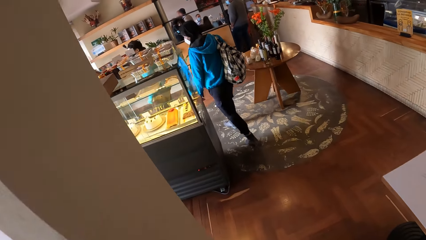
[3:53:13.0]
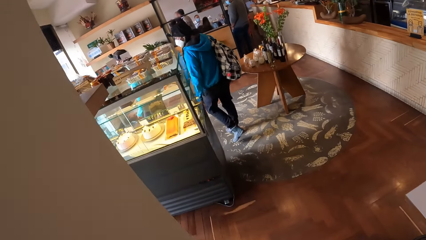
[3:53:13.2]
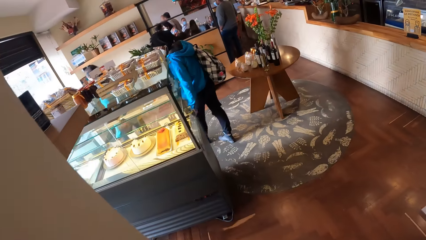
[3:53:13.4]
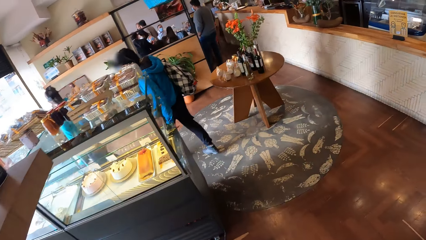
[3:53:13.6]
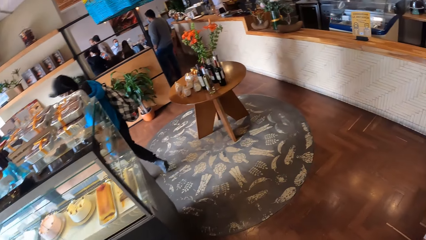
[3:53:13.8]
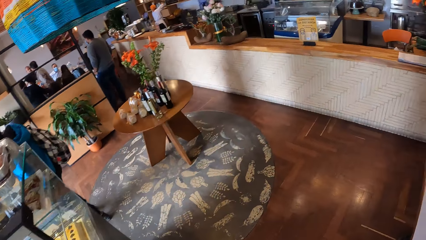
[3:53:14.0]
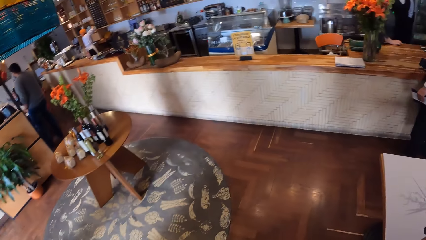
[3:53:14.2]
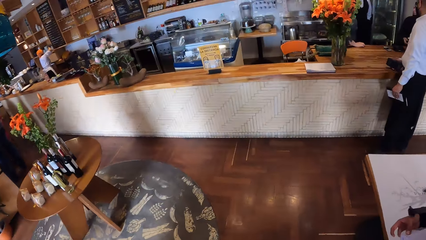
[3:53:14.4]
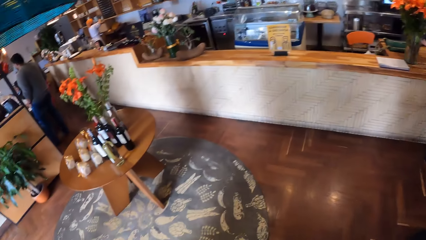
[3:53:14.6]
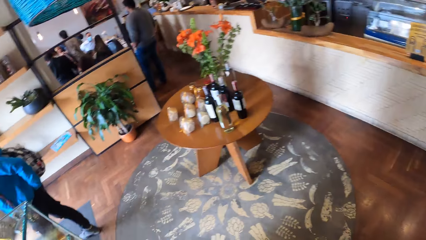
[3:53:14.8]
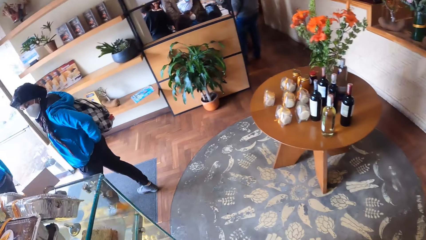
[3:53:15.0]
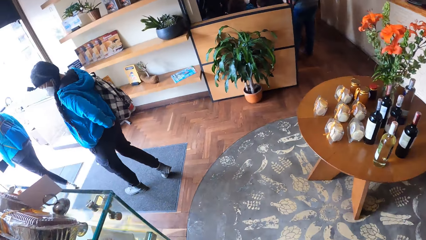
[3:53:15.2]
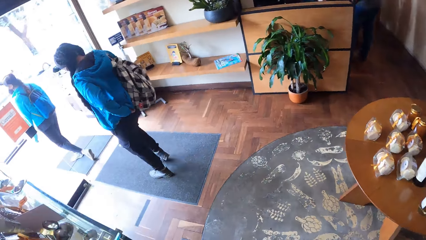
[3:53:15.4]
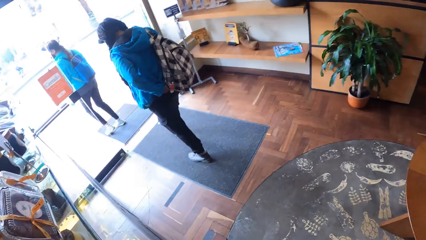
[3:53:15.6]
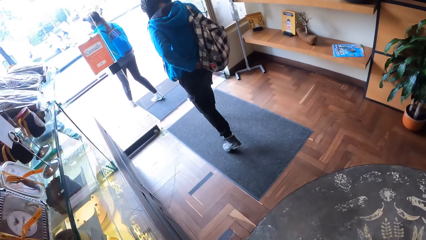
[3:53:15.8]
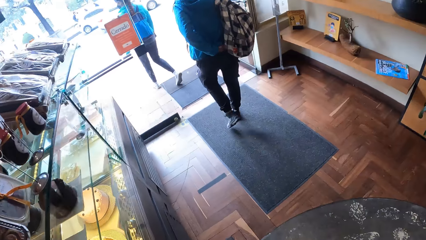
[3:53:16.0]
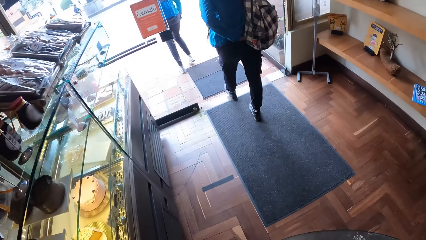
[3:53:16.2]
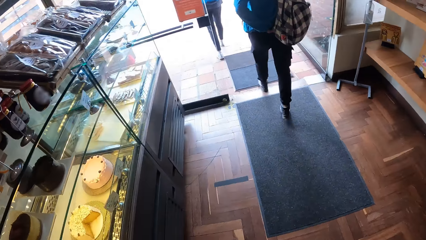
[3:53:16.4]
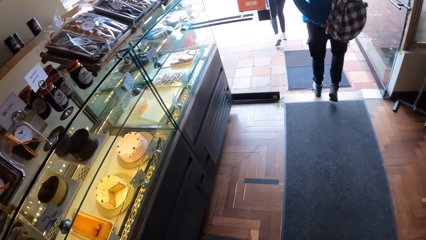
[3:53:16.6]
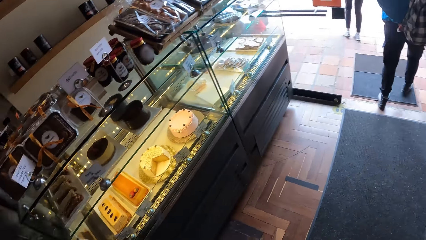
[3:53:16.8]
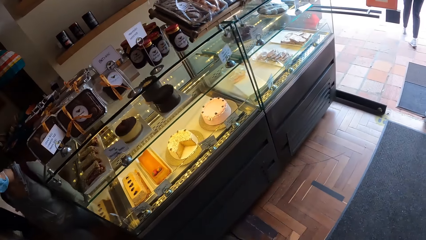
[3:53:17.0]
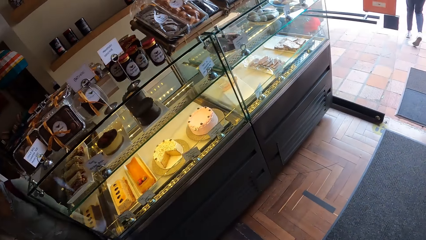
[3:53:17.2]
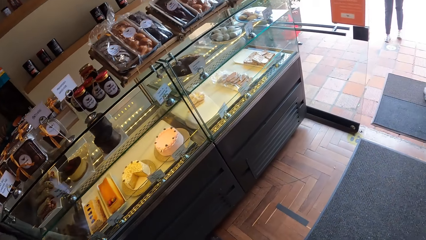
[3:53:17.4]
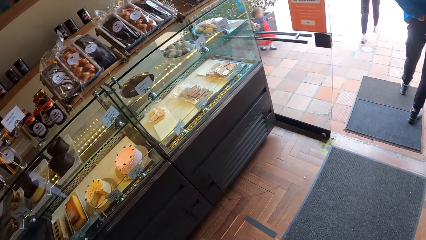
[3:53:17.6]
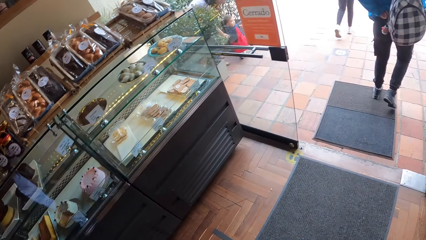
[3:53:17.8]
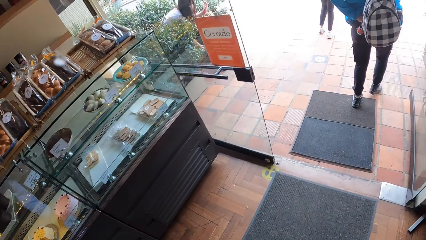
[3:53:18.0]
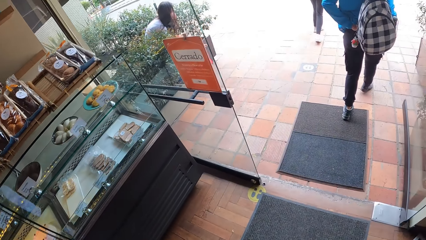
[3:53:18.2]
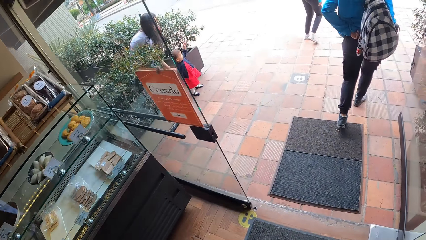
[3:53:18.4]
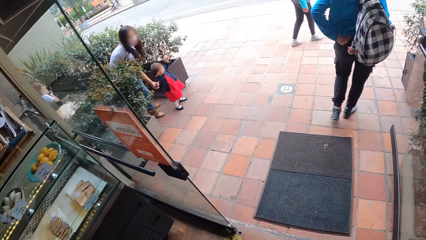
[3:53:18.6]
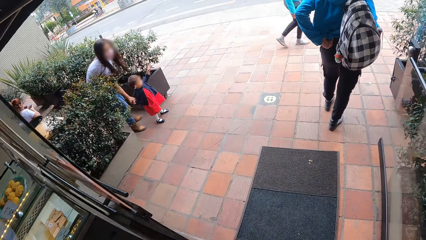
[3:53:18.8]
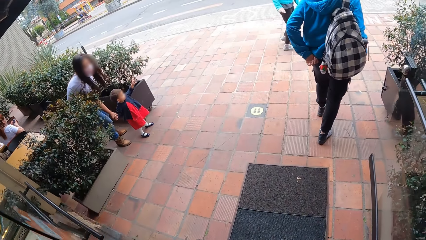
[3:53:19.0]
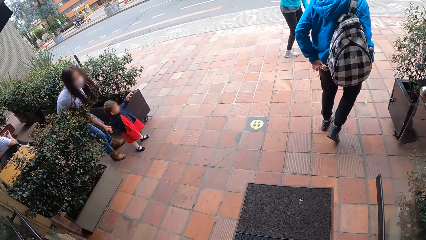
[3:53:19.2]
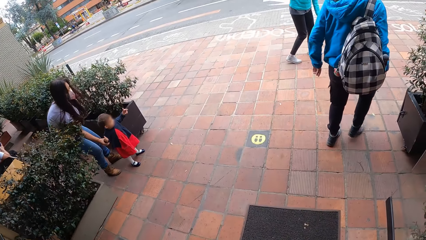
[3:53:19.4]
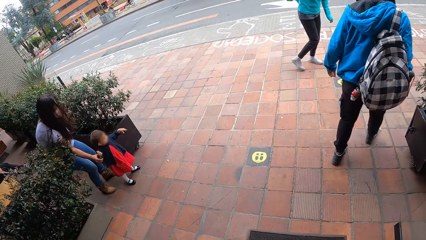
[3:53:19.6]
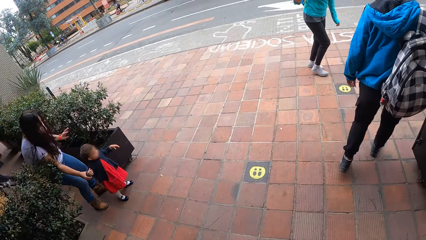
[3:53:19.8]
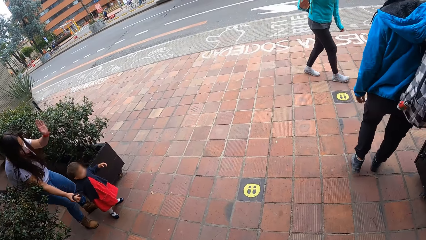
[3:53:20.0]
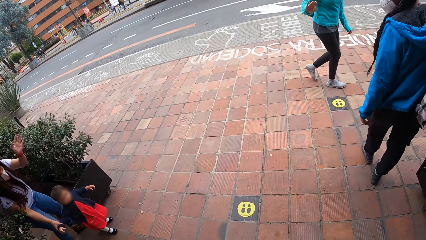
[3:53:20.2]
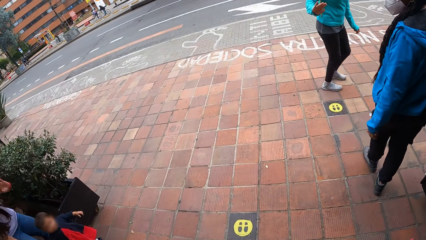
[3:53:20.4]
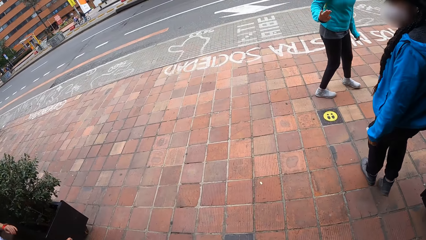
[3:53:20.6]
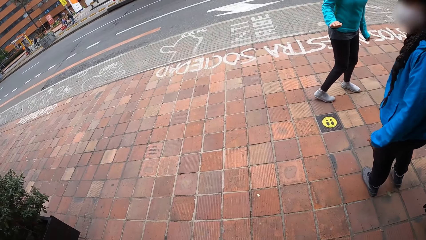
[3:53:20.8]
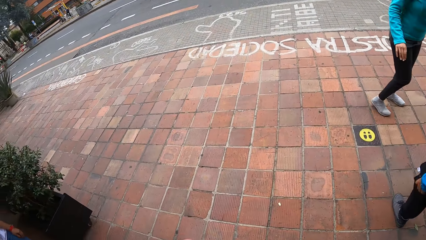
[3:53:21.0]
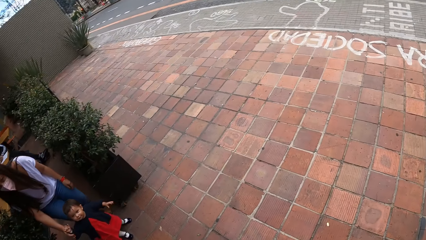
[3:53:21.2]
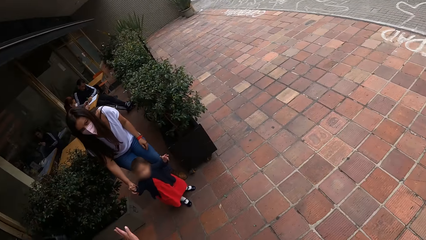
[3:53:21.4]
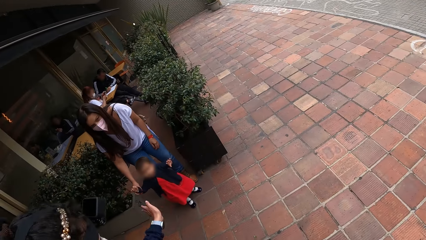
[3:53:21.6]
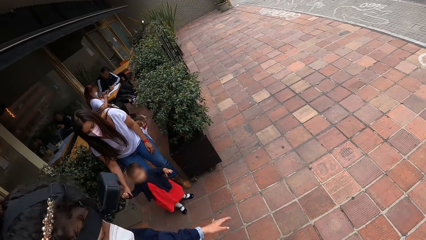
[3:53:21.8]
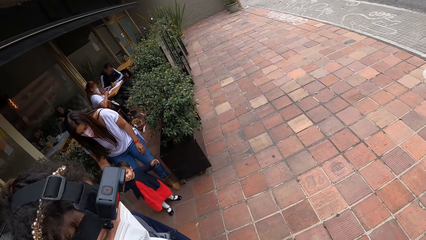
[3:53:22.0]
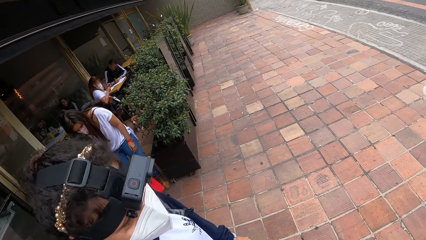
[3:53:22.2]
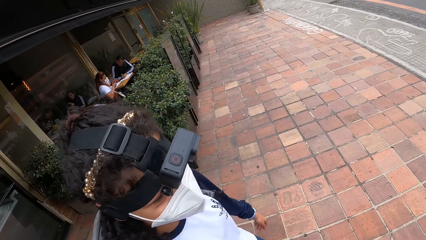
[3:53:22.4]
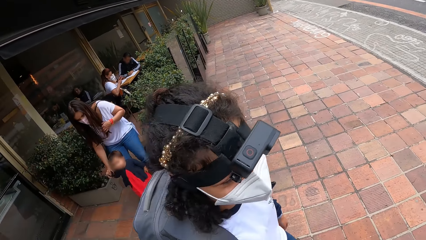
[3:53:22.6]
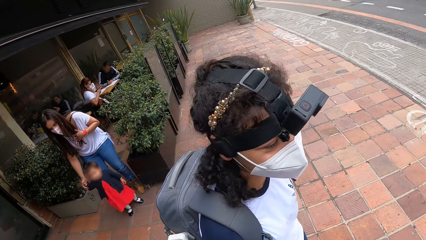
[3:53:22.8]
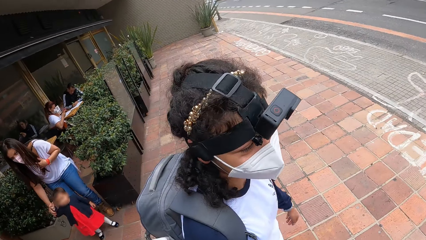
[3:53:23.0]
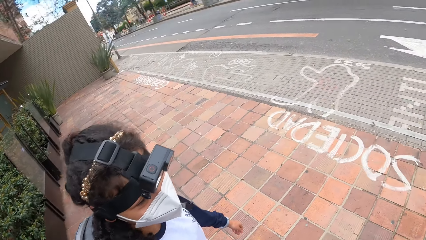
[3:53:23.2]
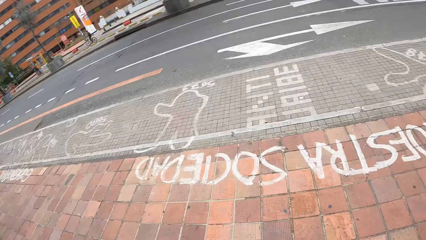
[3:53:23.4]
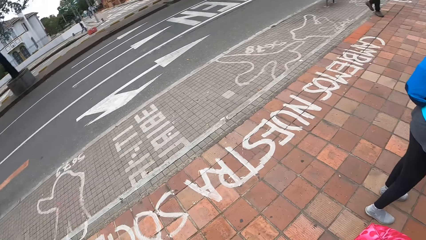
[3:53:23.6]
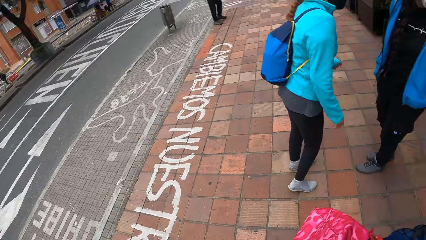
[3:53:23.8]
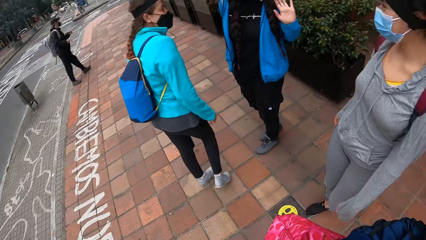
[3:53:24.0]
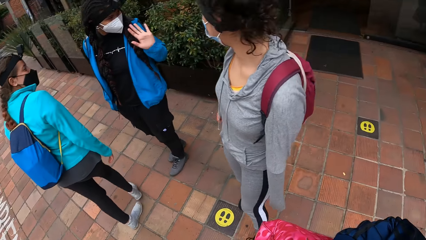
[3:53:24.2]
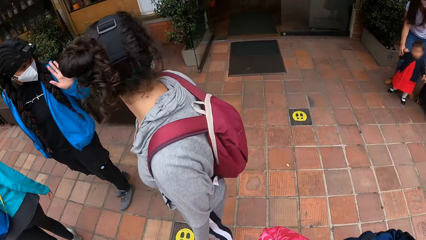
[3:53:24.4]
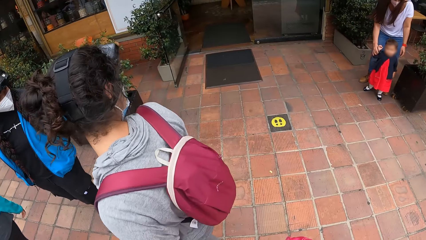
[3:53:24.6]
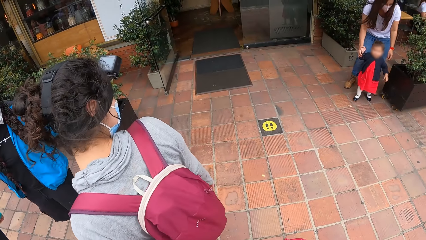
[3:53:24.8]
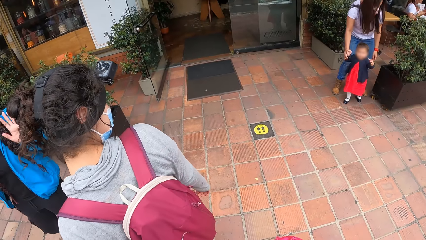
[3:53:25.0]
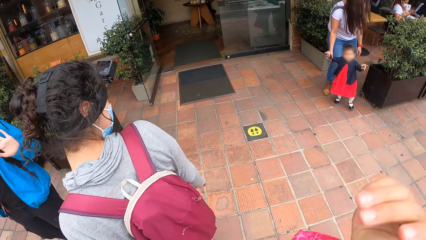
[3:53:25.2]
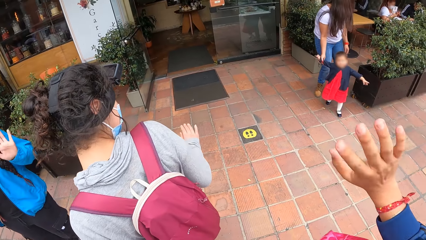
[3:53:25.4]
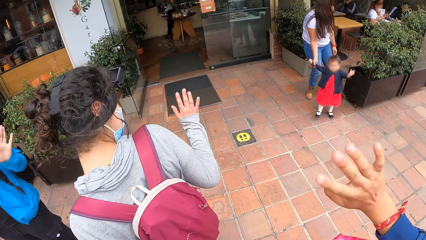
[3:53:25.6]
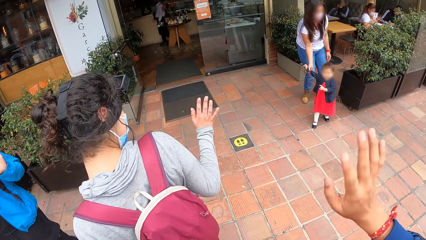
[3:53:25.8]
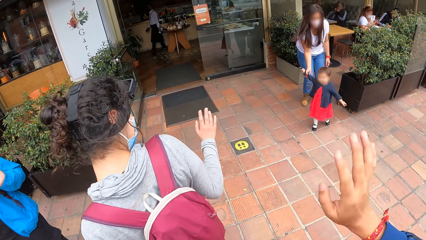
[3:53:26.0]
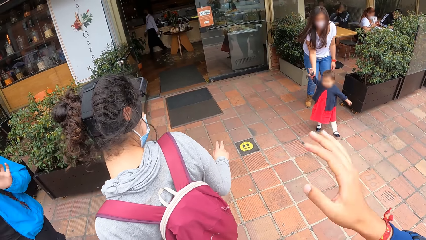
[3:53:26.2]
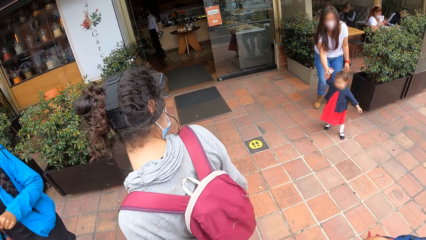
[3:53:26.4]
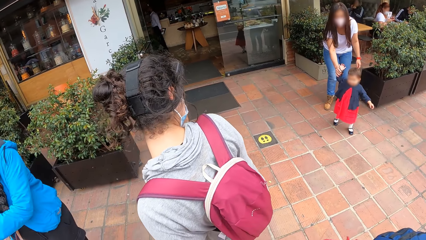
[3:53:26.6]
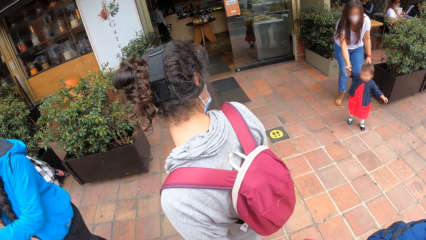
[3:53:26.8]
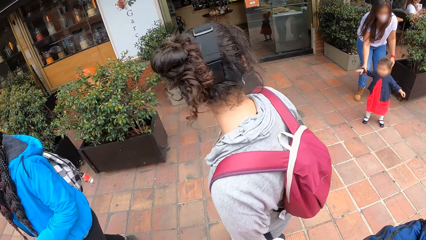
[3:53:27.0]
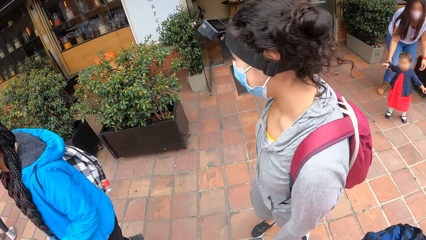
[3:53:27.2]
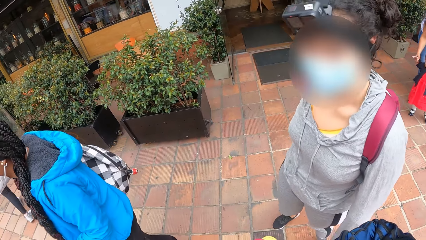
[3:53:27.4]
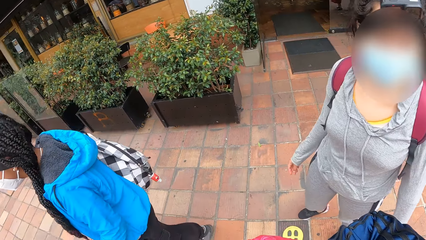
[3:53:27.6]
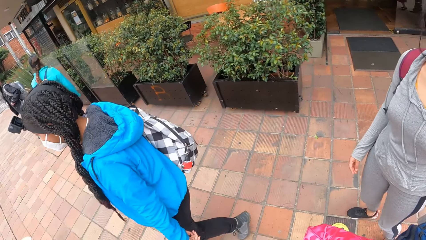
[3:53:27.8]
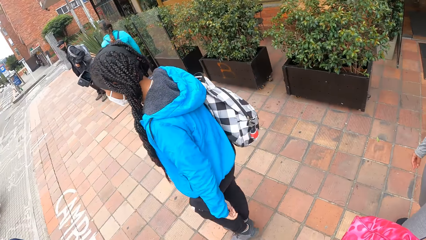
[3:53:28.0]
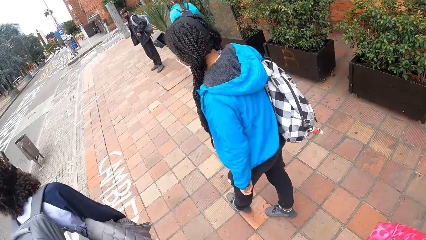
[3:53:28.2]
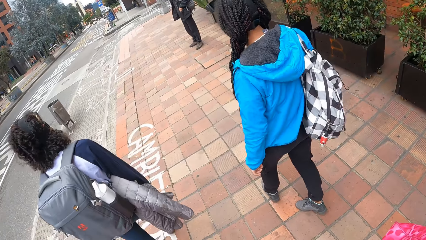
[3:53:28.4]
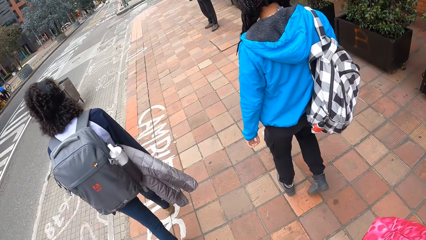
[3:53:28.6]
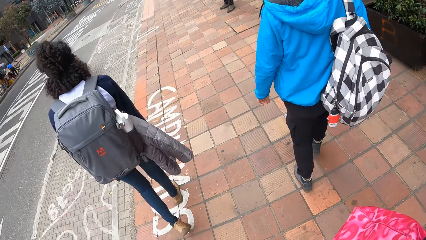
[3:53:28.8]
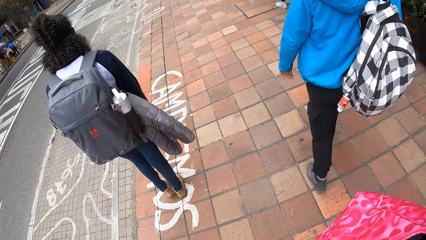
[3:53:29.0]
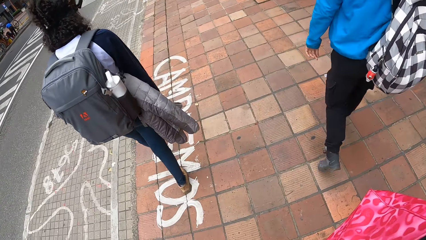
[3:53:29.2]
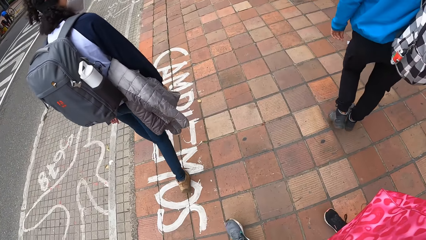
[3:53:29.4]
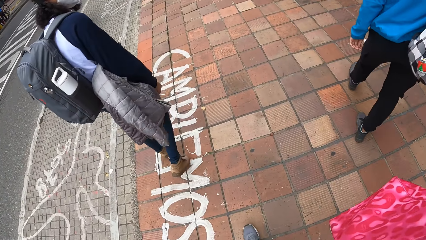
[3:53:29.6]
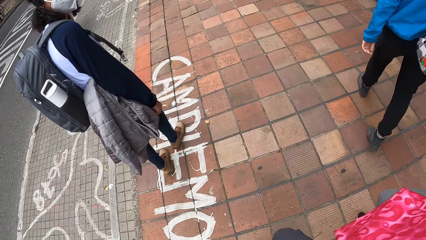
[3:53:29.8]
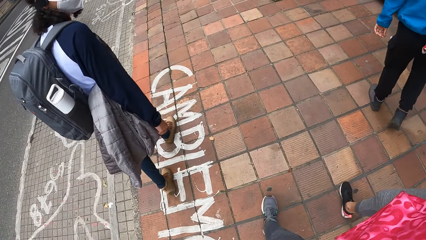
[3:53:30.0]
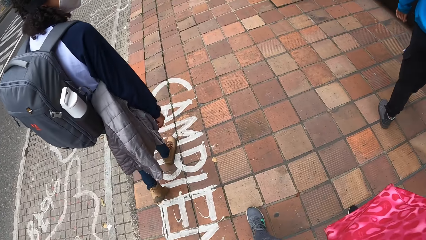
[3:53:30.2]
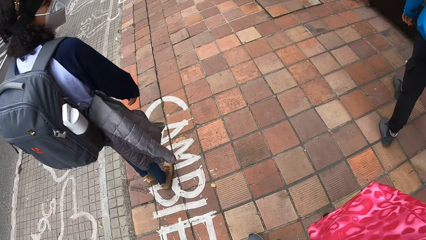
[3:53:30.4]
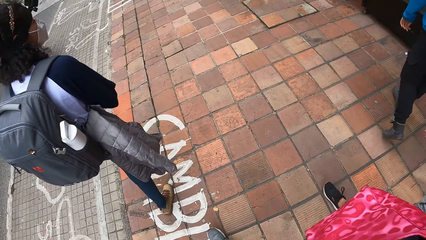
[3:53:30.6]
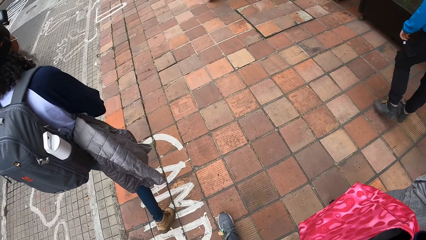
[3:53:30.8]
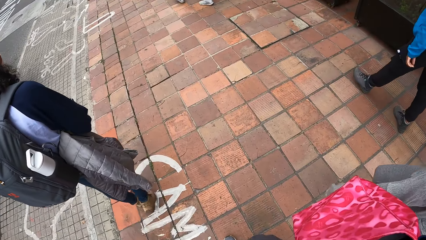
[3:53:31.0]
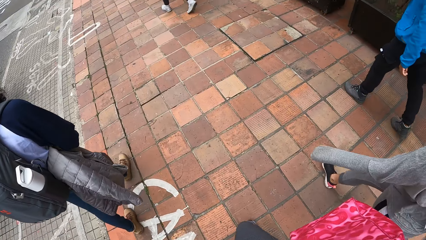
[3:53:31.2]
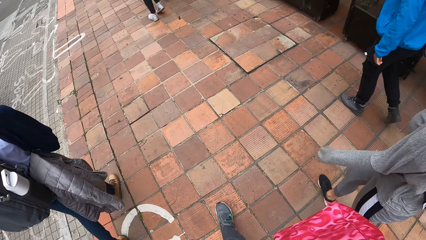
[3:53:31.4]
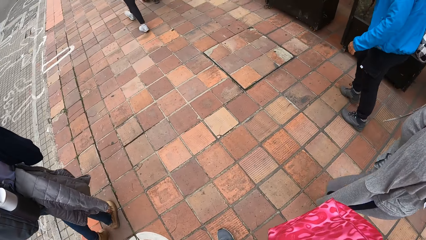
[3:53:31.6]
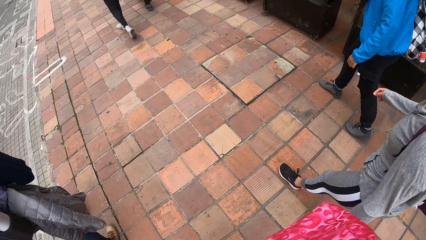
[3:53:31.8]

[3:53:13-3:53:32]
A woman holds a baby outside the restaurant. The baby waves at the group of people. The woman waves at the group of people. Another woman waves at the baby. The camera wearer turns around outside. The camera wearer and a third woman wave to the baby with their right hand. The camera wearer walks on a roadside walkway with the group of people.
